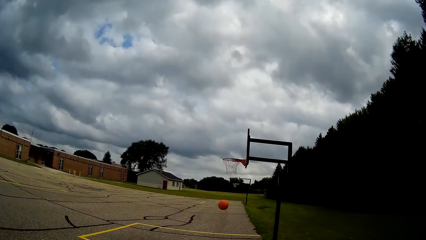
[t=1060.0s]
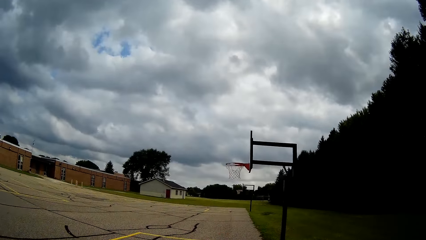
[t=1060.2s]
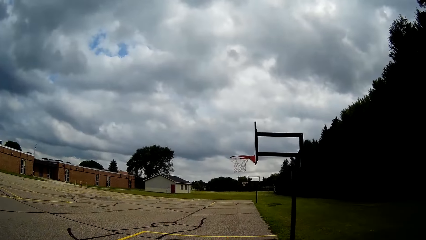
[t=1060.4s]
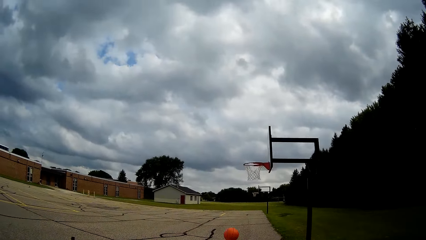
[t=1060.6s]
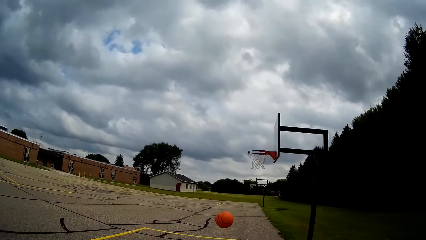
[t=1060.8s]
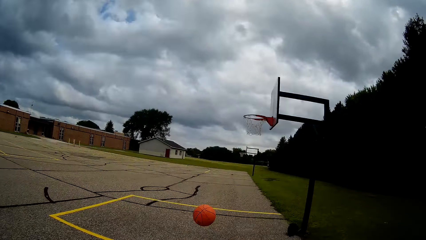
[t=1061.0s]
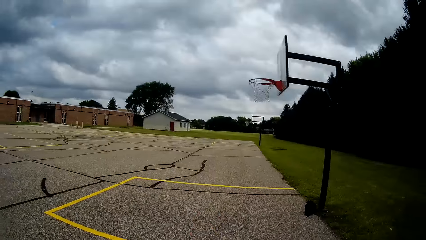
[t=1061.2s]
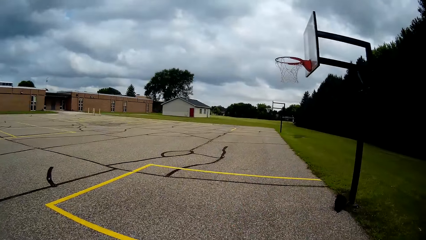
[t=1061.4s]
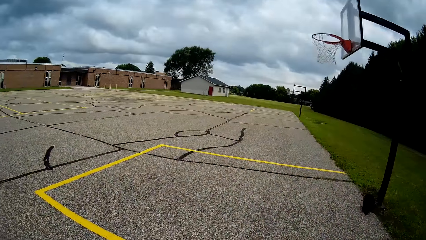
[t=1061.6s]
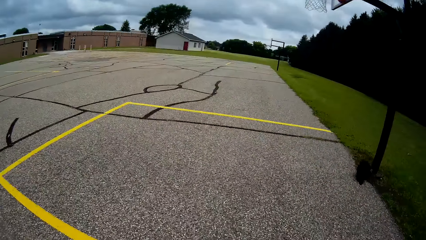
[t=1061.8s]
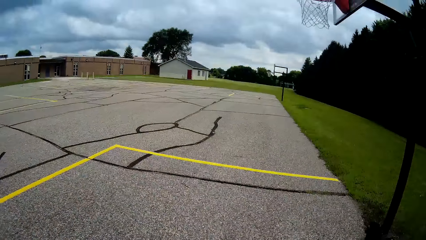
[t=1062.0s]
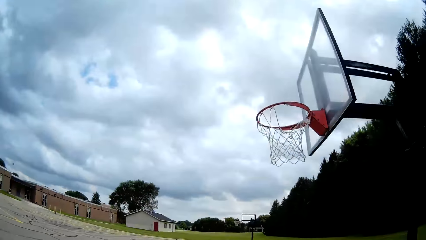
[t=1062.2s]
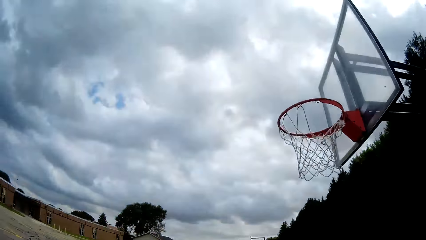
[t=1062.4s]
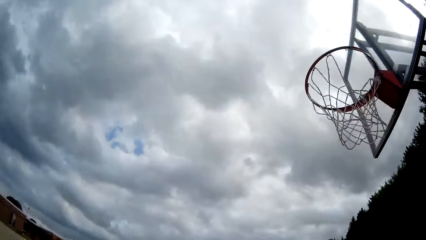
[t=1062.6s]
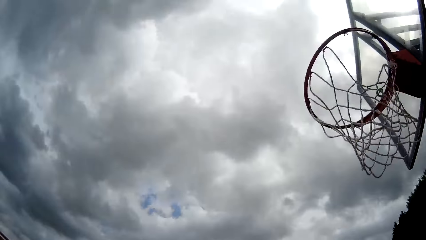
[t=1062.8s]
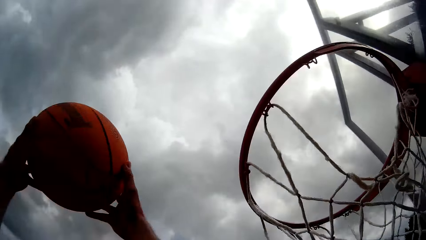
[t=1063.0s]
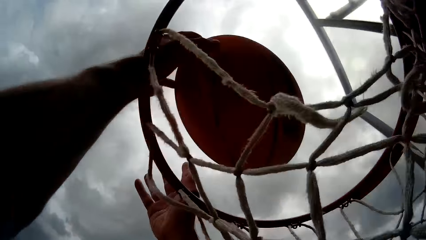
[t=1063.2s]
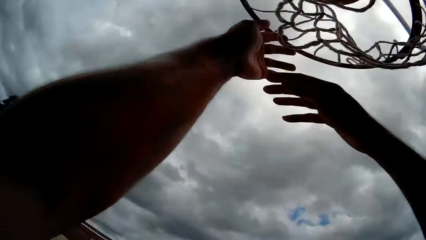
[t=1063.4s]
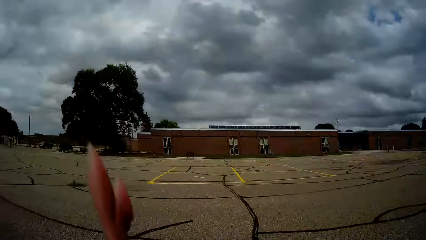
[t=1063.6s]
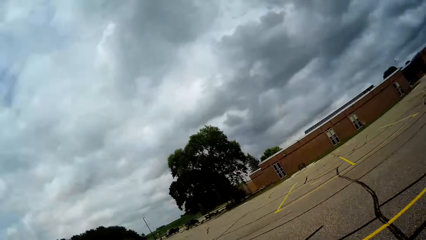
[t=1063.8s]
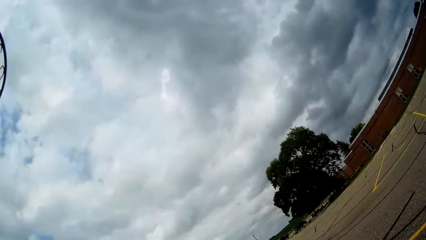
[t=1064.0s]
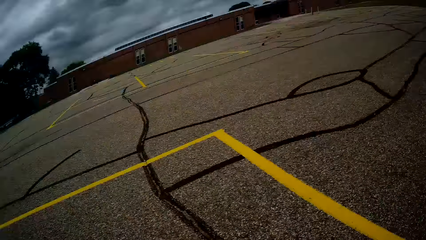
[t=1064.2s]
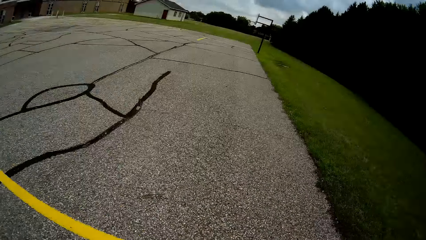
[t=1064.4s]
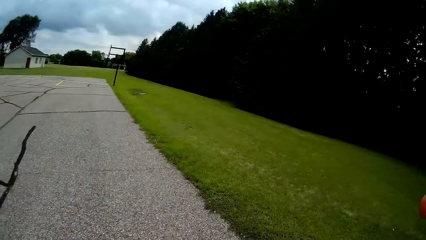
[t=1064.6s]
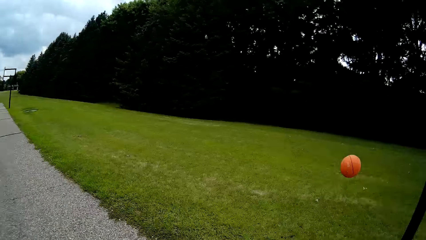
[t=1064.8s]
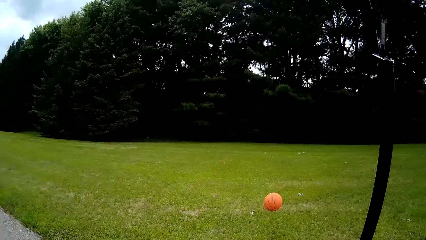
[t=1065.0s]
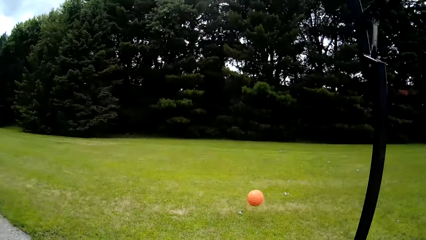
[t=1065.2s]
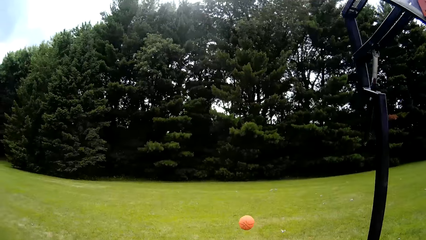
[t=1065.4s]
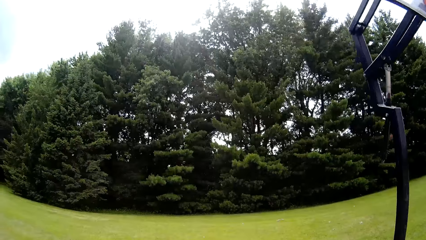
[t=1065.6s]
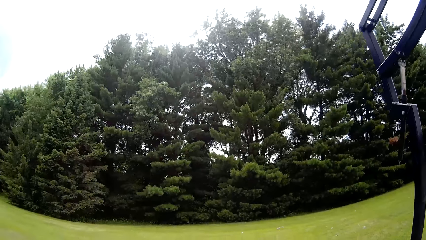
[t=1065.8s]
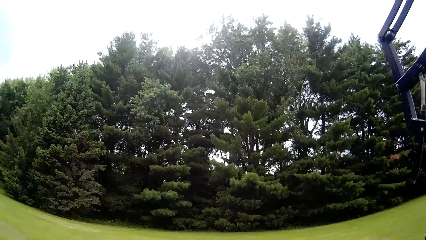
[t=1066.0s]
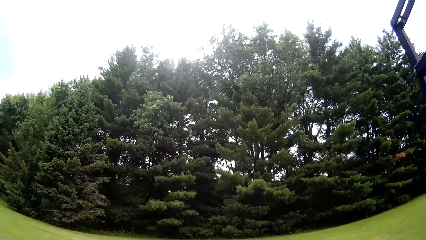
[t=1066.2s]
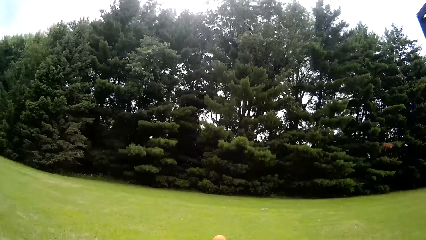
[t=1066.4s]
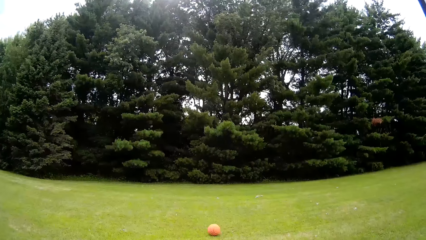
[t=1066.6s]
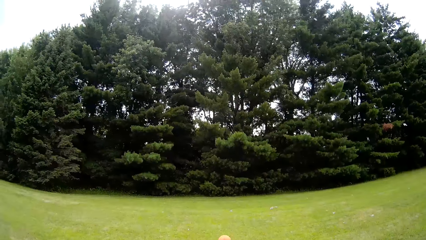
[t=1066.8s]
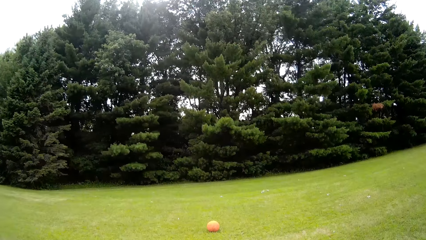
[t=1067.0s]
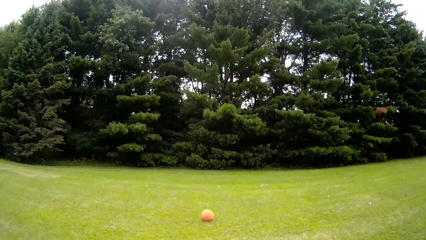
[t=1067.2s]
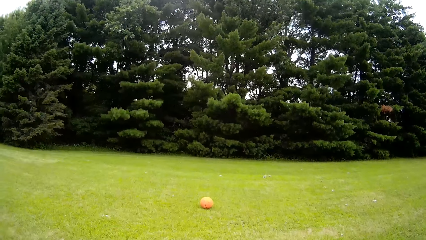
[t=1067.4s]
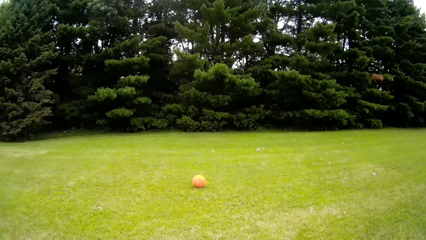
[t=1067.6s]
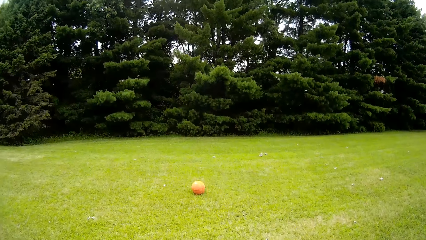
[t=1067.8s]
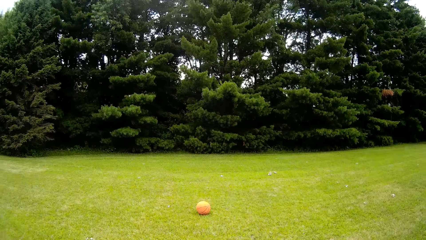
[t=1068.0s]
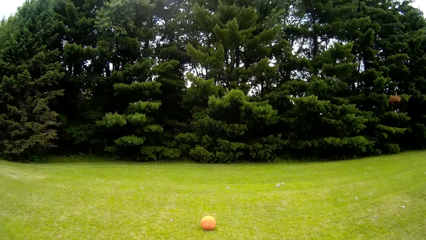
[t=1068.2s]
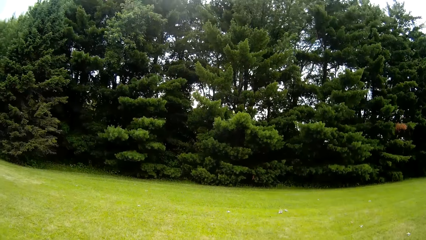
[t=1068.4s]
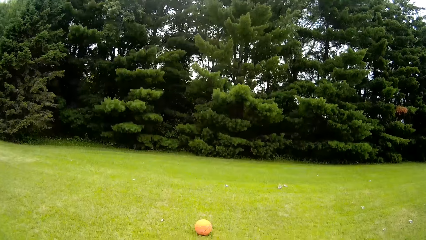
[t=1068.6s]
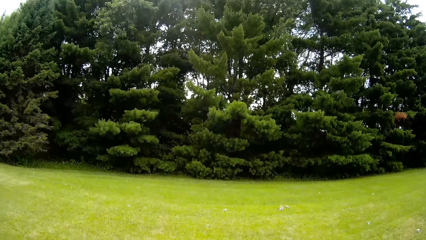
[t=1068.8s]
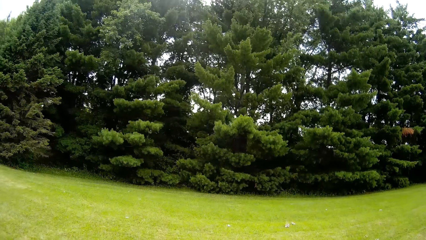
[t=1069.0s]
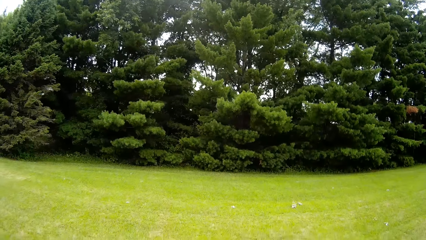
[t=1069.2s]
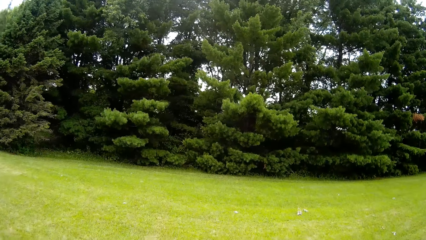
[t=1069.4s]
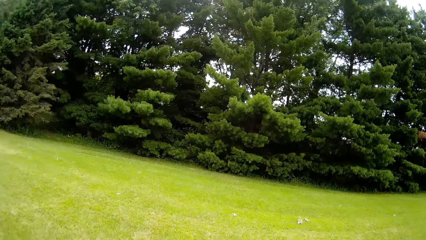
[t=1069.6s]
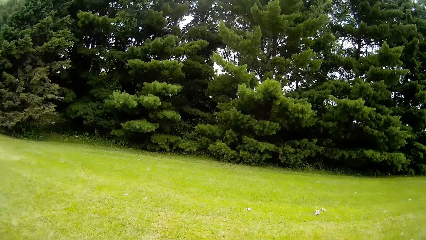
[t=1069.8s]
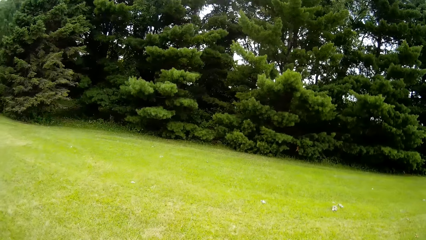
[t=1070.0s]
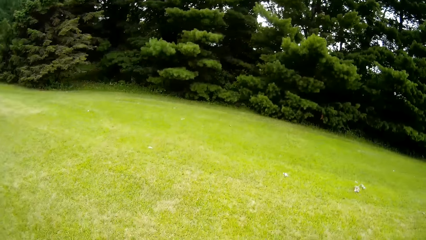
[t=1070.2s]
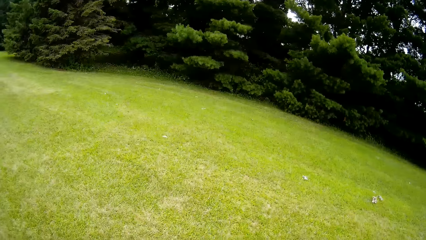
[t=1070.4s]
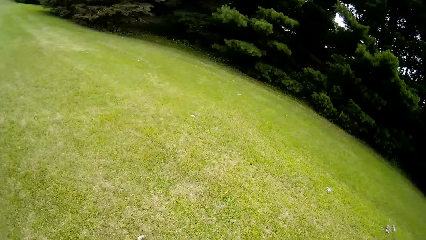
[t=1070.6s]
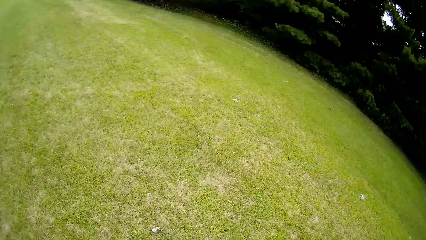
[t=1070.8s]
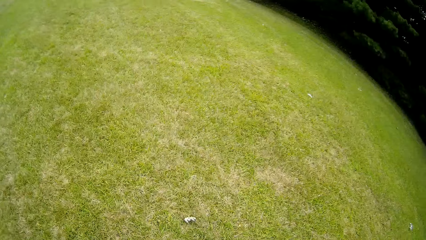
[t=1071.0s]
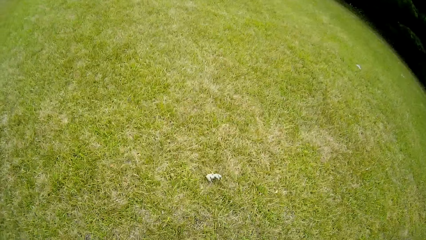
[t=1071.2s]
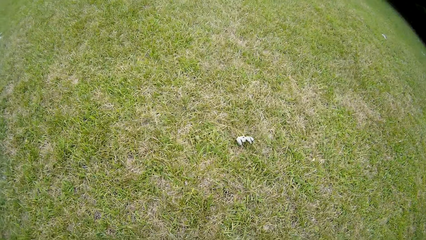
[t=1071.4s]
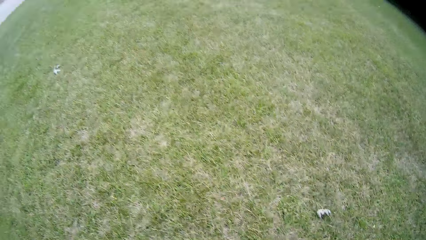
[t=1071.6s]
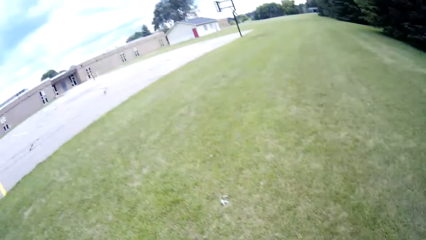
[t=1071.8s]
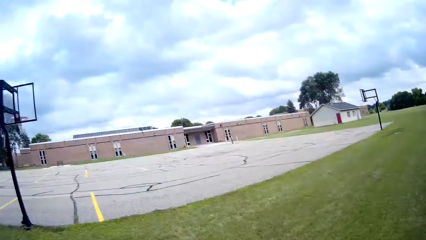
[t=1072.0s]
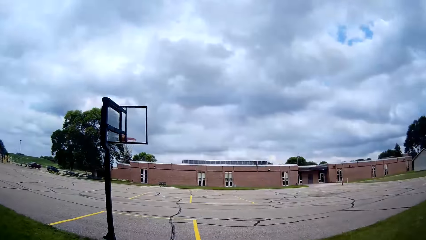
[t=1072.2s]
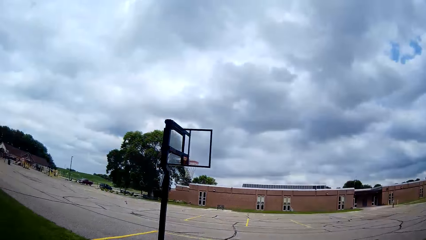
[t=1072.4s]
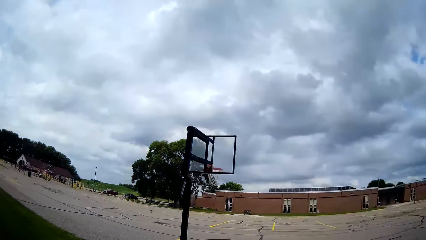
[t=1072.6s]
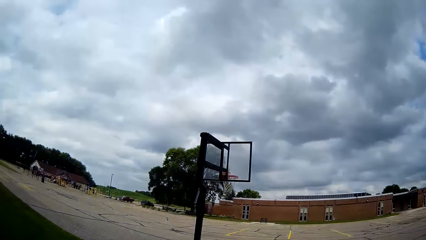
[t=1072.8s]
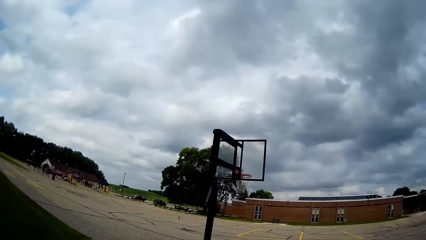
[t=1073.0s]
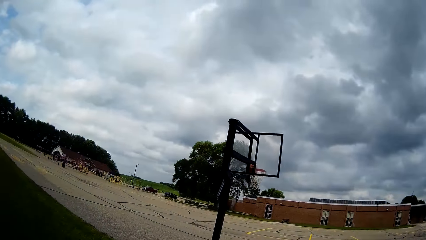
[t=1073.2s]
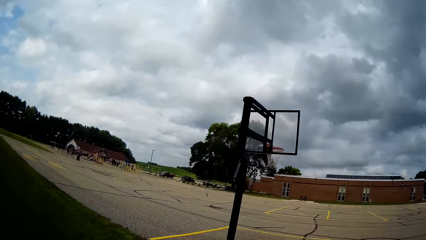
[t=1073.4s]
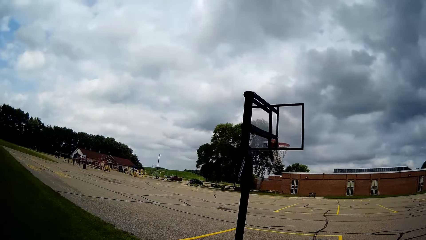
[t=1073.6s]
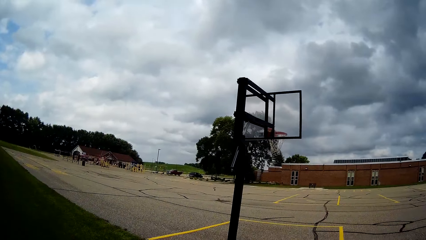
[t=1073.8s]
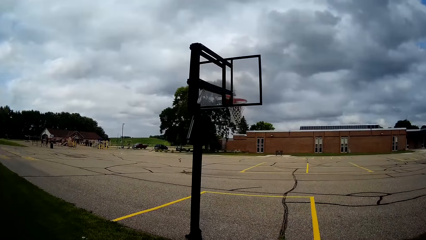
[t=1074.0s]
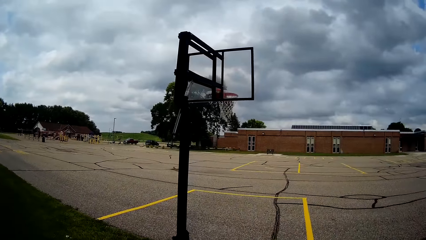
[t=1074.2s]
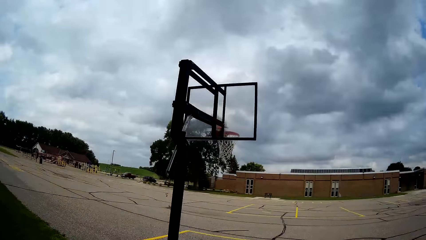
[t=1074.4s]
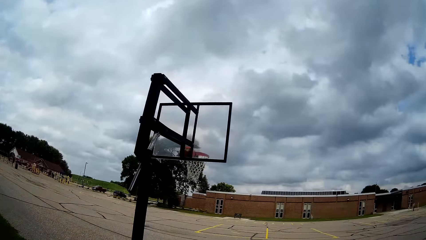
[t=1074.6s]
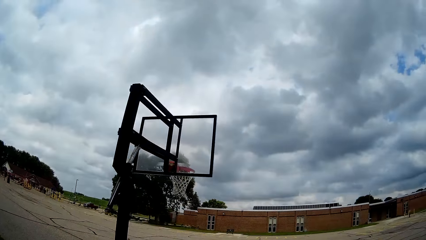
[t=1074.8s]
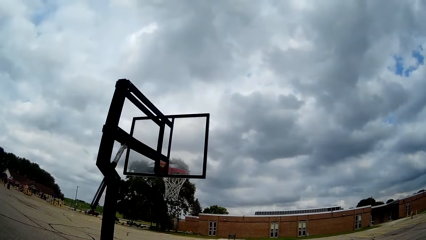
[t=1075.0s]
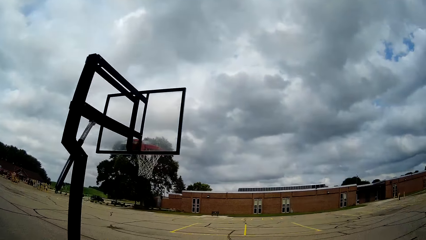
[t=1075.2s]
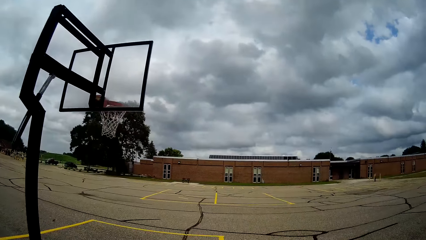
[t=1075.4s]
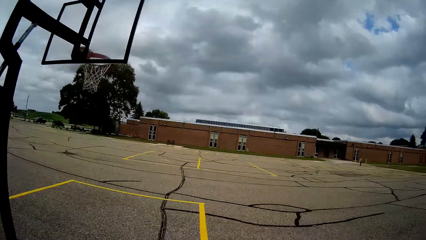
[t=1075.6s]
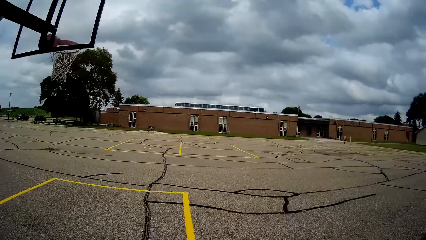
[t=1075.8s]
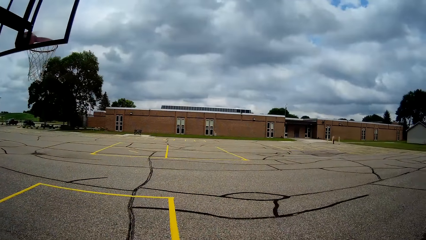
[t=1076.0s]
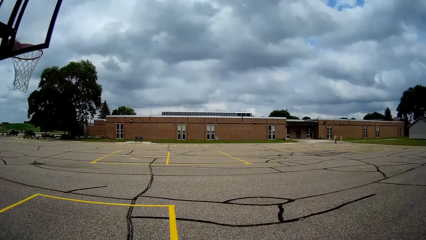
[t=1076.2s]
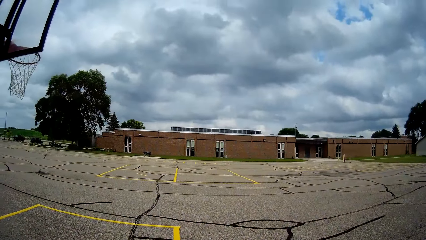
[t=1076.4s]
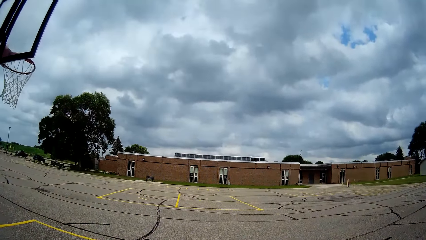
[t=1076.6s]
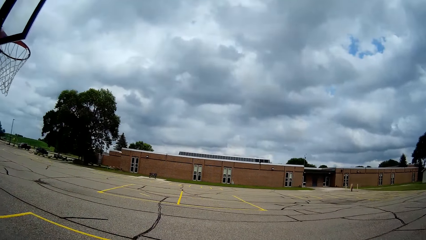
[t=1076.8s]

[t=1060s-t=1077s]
The camera wearer bounces the basketball and moves towards the basketball backboard. They dunk. They move to the lawn beside the basketball court. They walk towards the ball. They pick up the basketball on the lawn. They move back to the basketball court.
